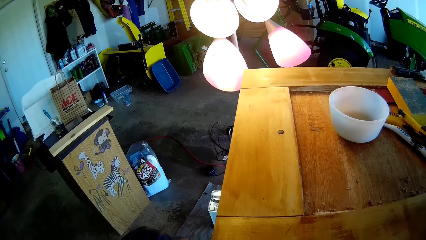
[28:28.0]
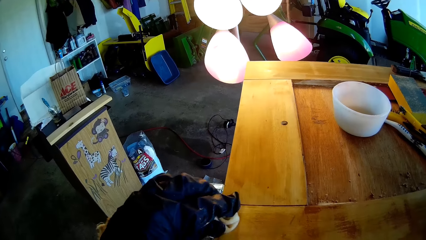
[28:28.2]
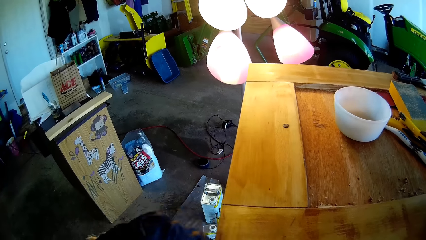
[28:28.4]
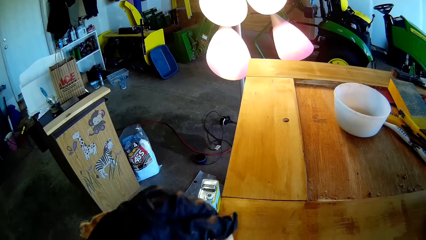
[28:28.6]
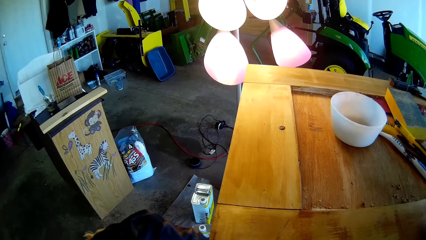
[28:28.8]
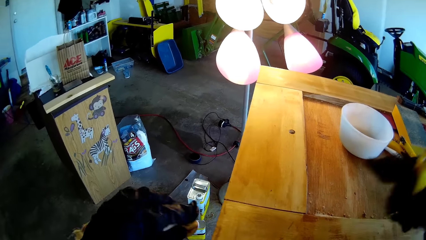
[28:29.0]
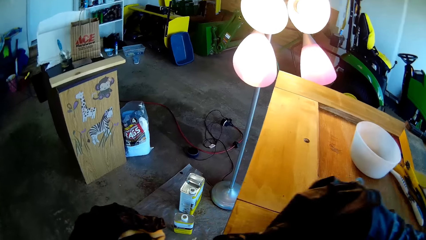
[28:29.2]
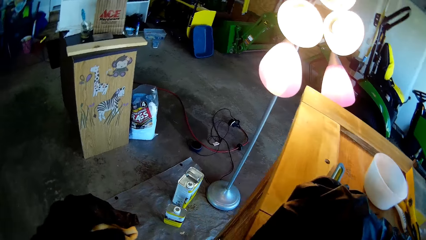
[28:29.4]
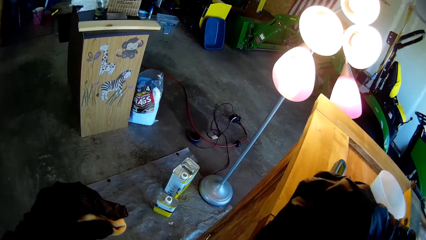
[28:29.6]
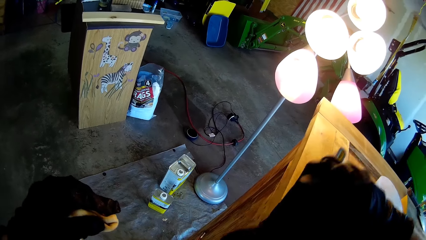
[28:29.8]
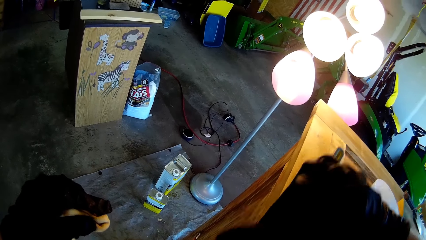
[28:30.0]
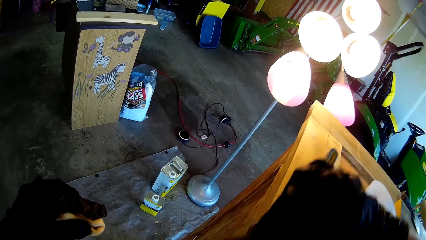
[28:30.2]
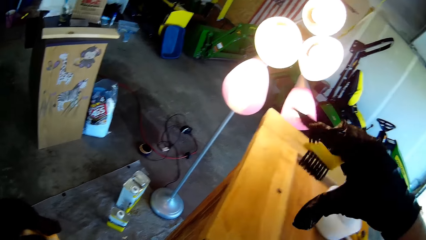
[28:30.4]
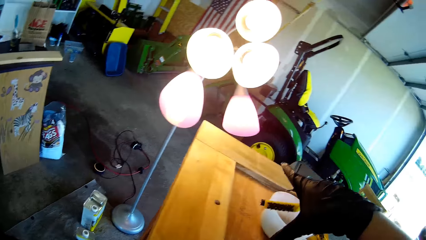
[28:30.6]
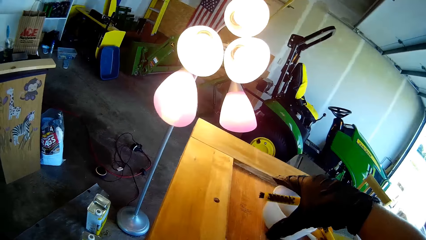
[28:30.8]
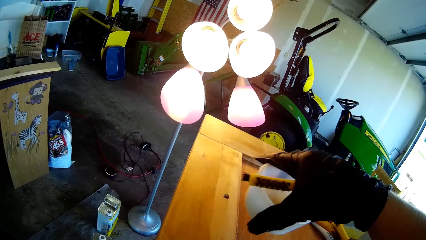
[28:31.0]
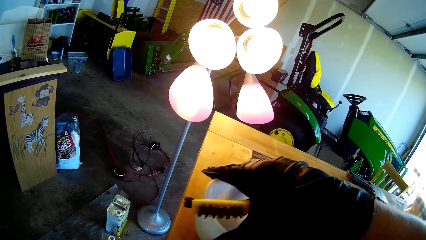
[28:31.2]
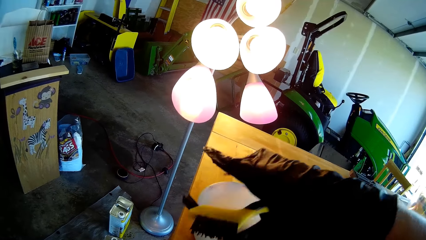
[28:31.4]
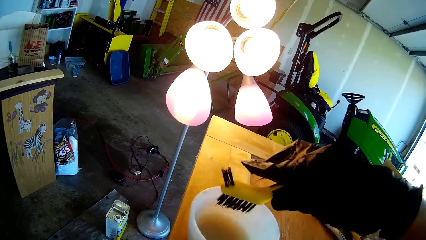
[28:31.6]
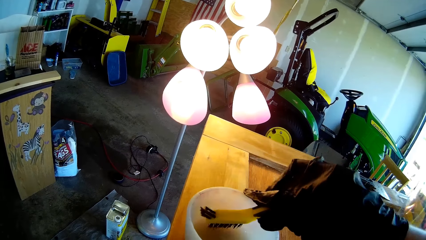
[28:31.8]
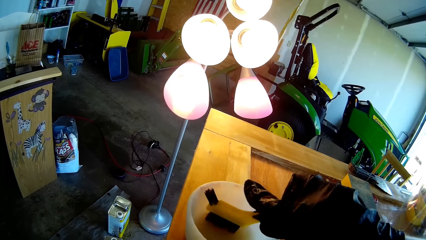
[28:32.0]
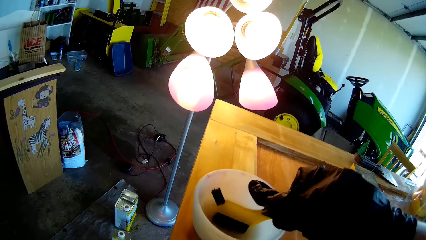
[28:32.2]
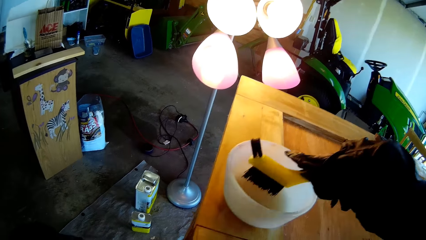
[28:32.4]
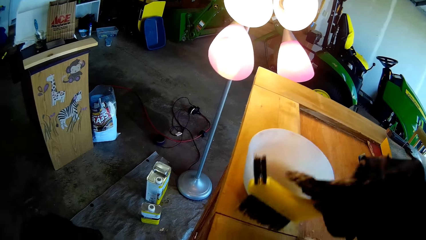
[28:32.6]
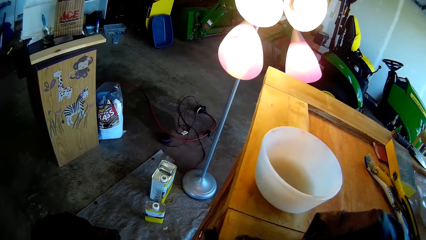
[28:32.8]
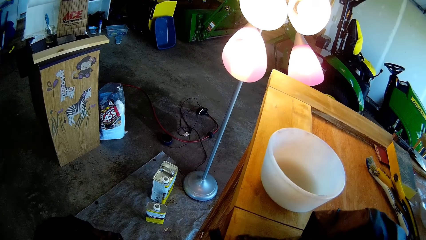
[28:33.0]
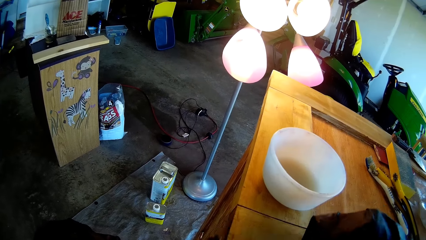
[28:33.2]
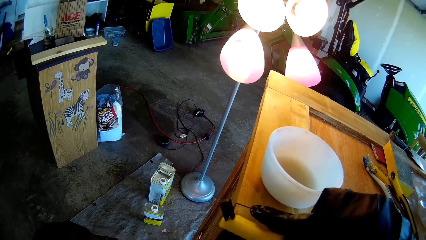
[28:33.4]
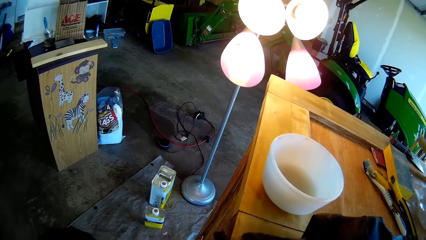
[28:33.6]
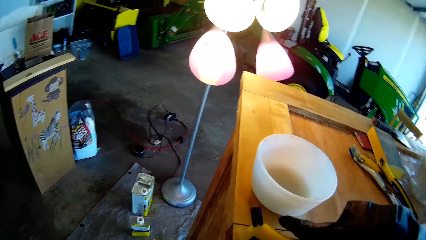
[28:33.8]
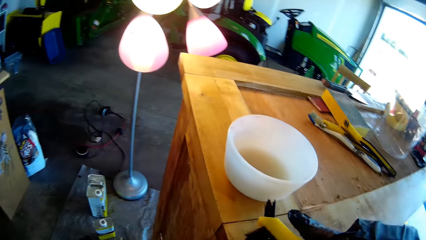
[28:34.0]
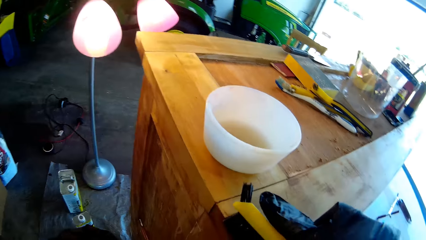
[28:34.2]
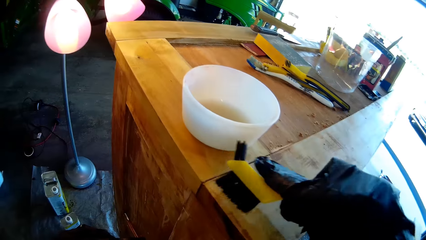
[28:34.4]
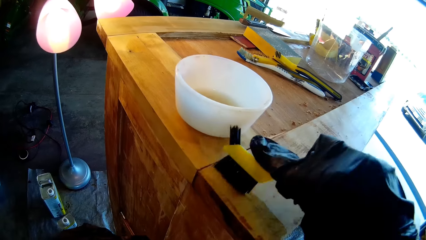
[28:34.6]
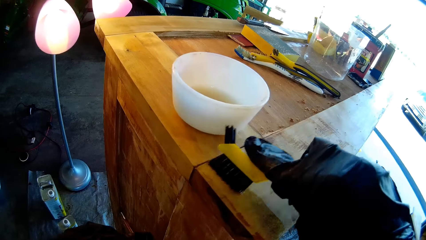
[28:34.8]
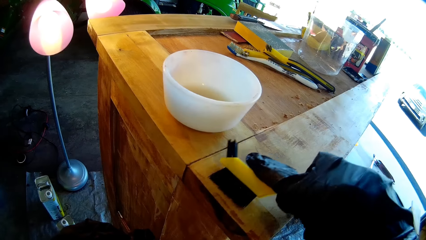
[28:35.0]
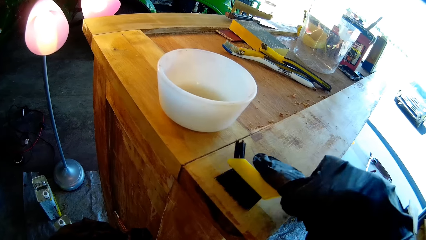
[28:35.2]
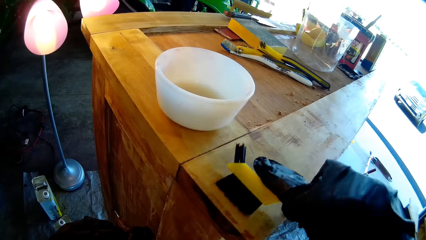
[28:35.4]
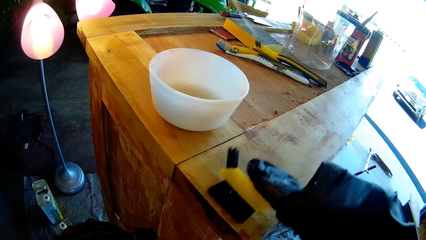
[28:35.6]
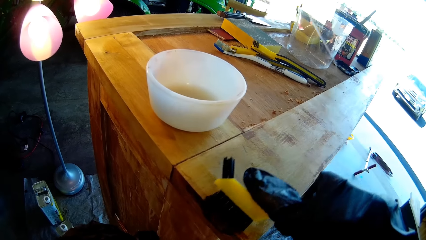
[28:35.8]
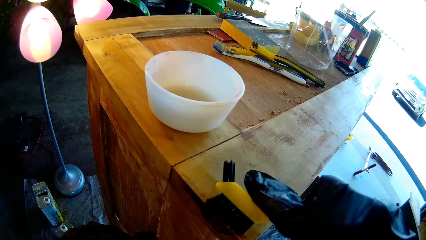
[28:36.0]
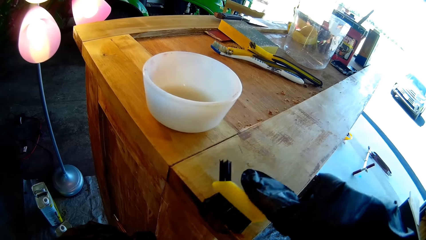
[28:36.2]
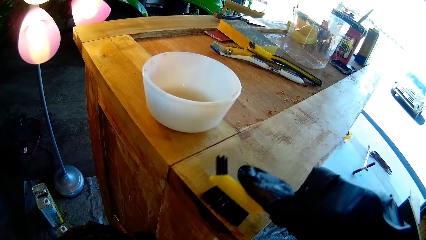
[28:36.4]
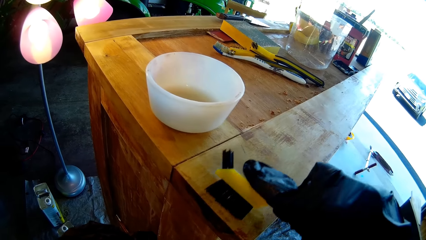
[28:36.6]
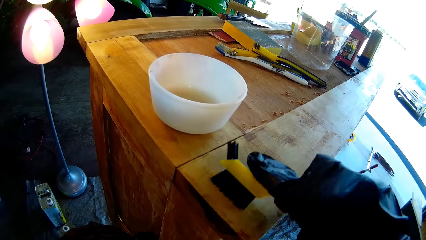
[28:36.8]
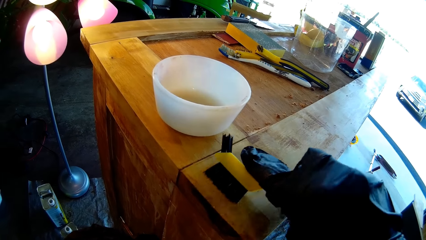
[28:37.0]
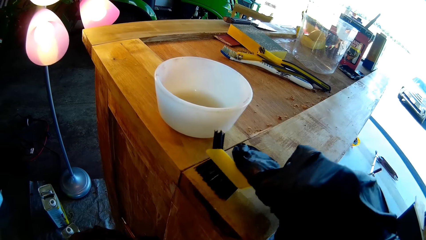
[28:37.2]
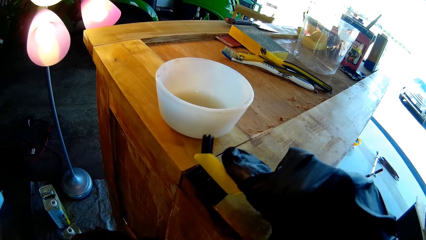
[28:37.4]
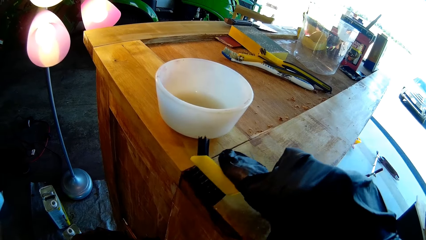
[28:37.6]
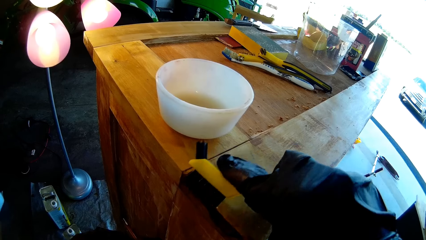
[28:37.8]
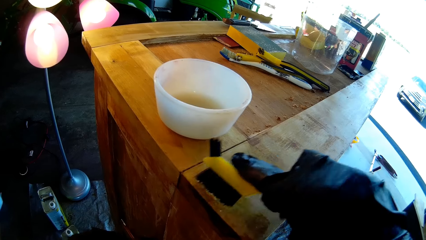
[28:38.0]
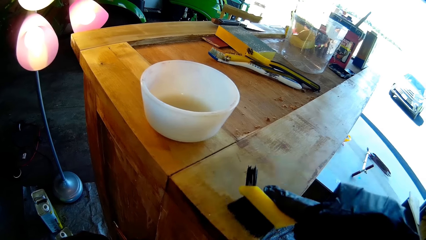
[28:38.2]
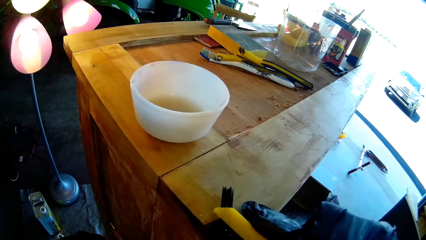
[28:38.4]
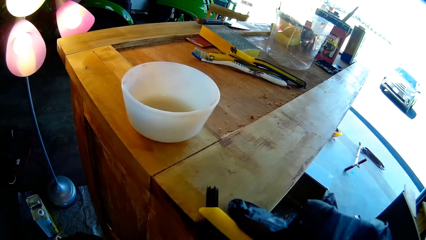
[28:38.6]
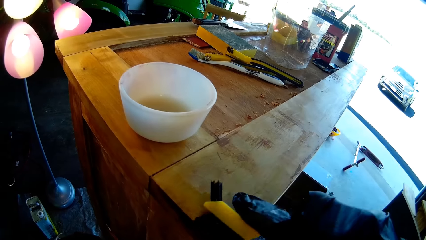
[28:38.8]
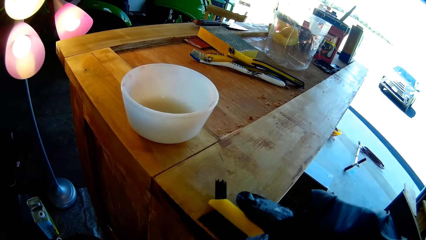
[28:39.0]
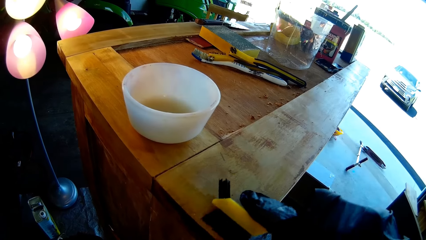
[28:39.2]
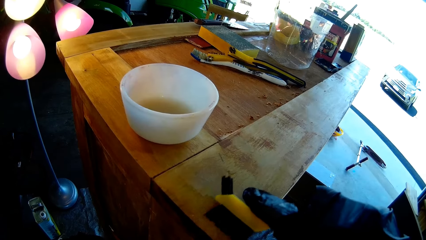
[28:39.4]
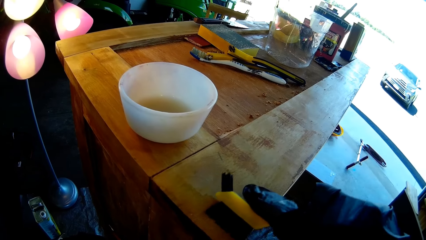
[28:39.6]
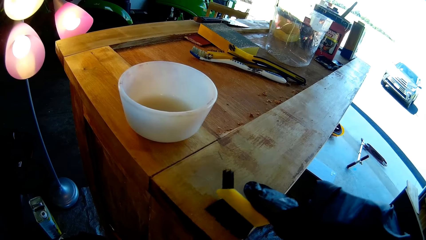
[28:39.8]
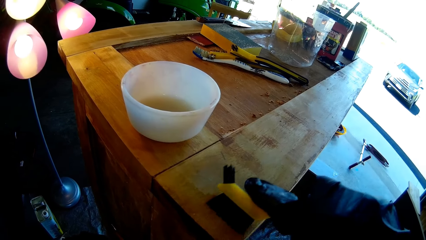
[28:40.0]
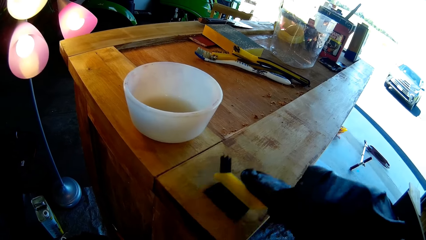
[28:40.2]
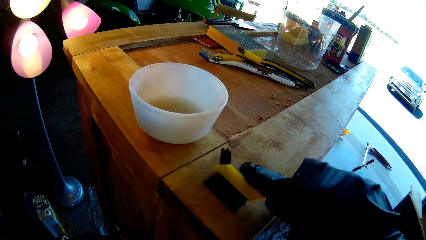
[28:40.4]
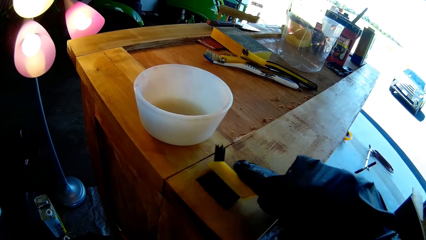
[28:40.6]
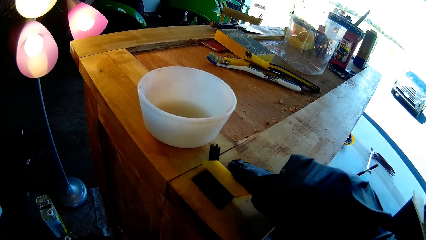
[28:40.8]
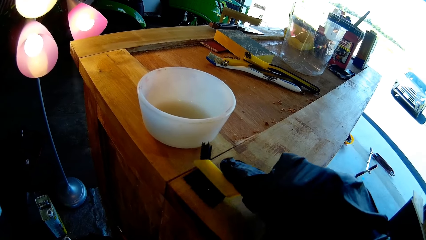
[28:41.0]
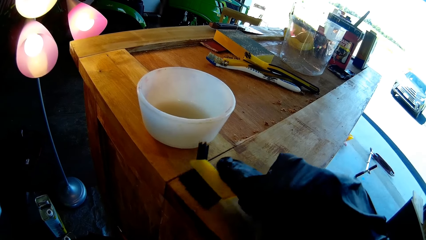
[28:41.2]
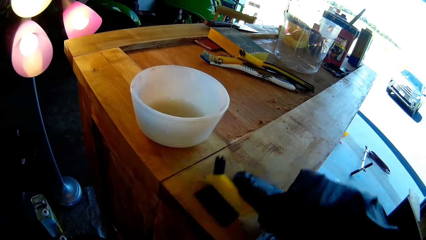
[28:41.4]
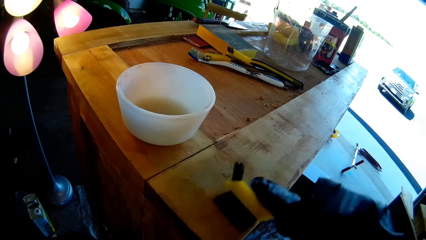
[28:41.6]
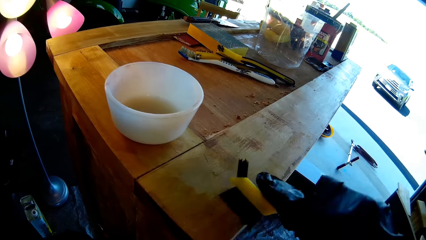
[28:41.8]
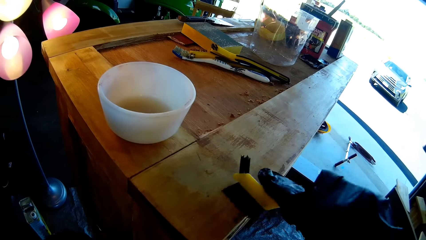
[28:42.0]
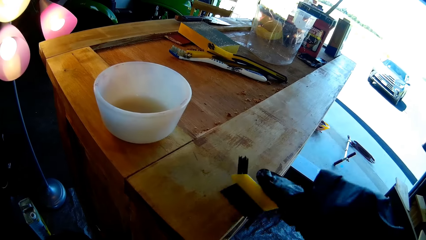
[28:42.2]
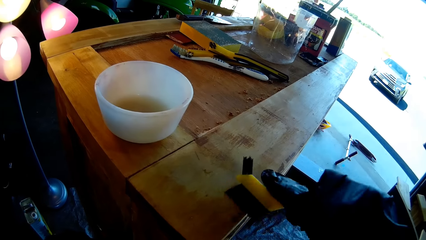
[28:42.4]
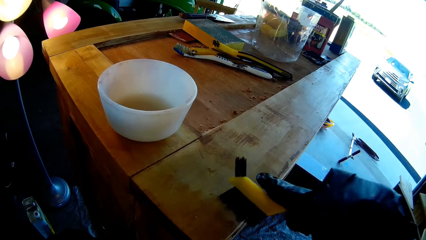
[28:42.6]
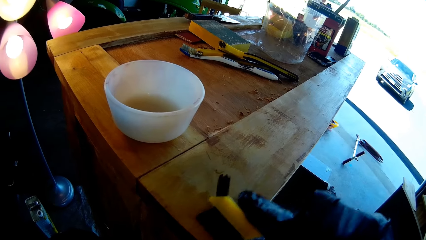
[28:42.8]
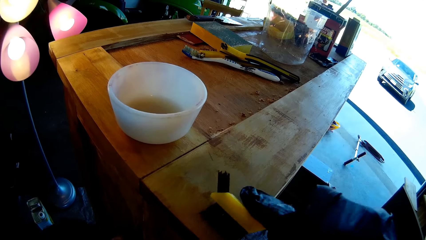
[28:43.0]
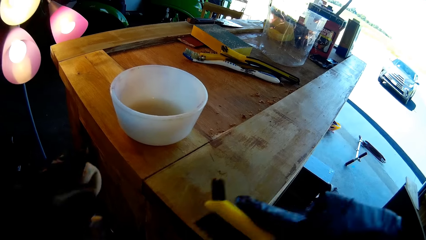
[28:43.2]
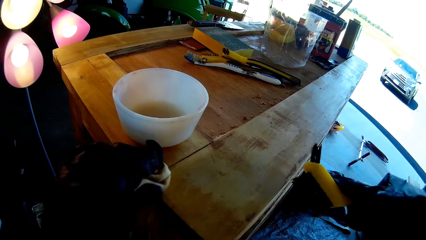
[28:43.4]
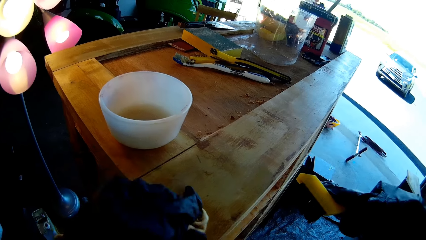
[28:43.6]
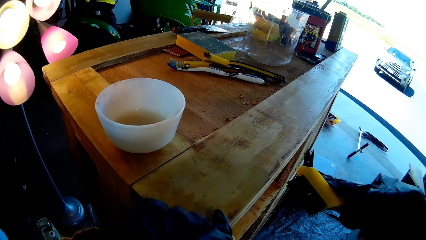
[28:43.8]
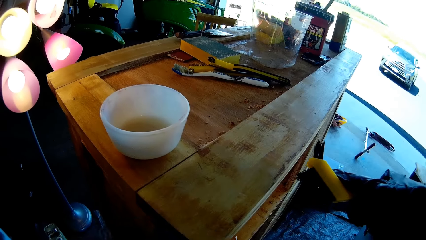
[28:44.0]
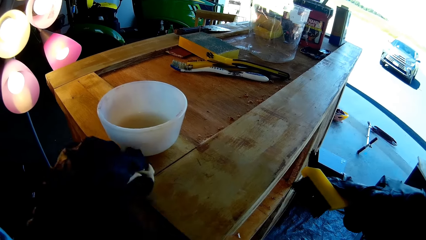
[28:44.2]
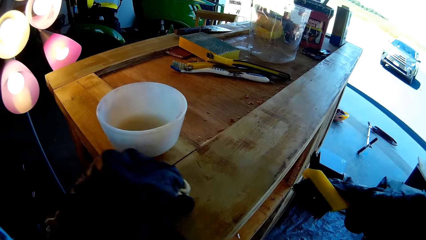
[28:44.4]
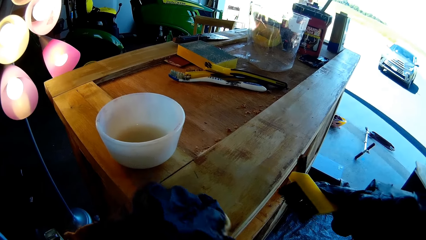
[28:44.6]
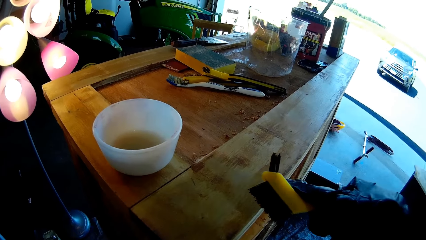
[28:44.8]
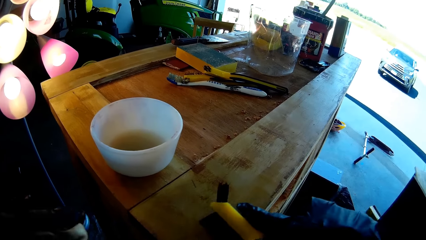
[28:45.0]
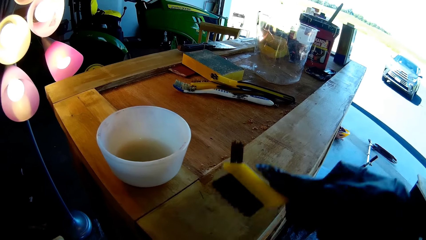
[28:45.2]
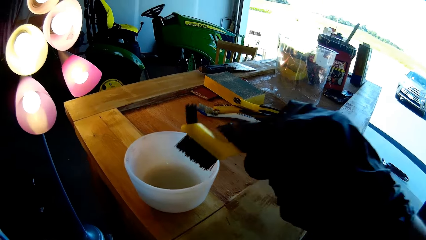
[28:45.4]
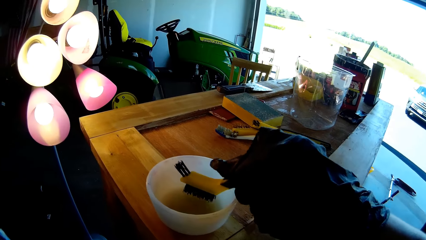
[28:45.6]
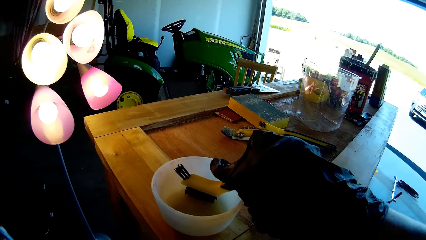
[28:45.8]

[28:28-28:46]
The camera wearer wipes the wood with the cloth towel. They brush the wood. They pick up the bowl of paint. They move the bowl on the wood top. They dip the painting brush into the bowl of paint. They brush the wood. They wipe the wood with the cloth towel.
